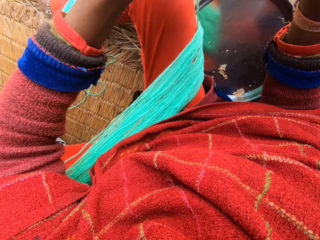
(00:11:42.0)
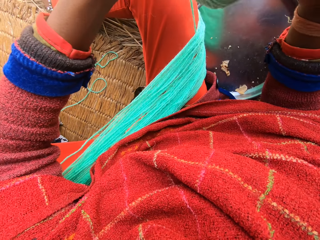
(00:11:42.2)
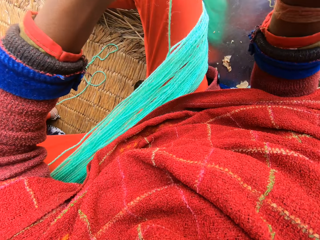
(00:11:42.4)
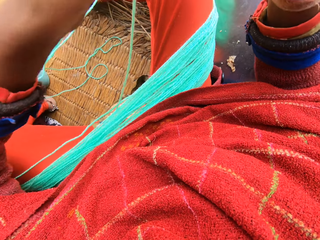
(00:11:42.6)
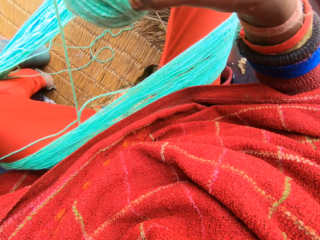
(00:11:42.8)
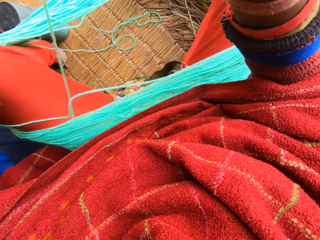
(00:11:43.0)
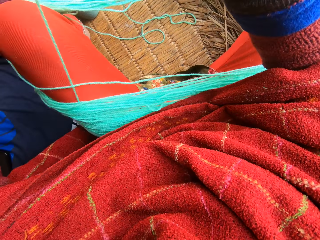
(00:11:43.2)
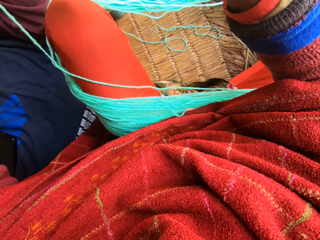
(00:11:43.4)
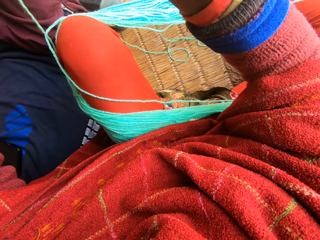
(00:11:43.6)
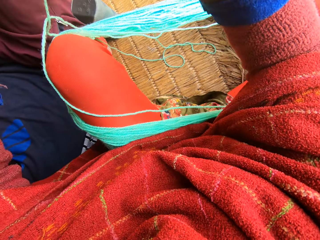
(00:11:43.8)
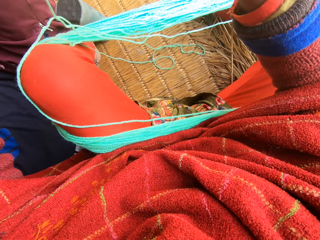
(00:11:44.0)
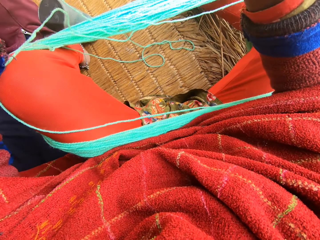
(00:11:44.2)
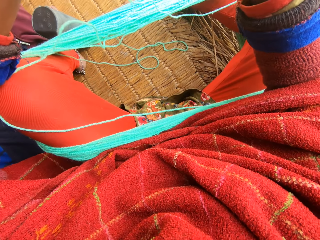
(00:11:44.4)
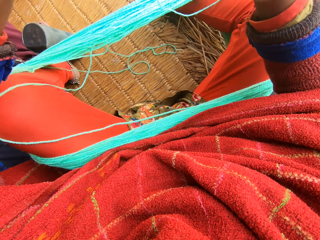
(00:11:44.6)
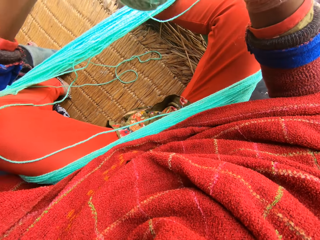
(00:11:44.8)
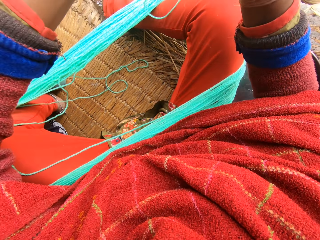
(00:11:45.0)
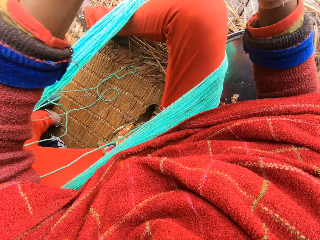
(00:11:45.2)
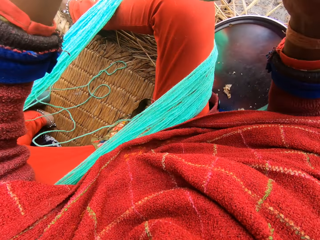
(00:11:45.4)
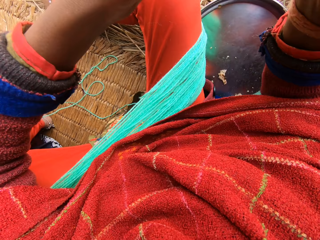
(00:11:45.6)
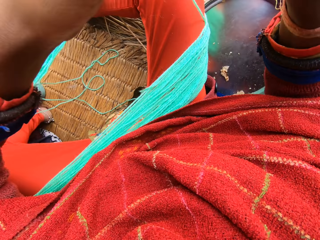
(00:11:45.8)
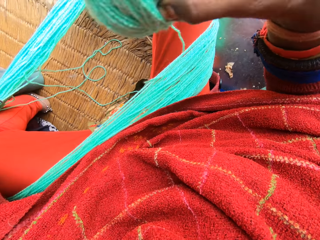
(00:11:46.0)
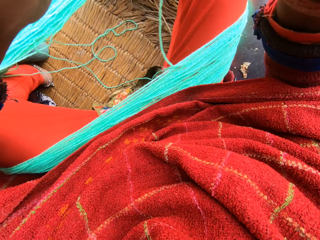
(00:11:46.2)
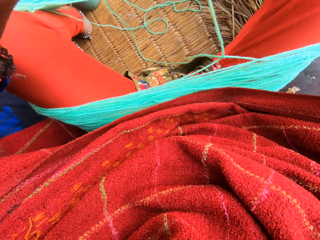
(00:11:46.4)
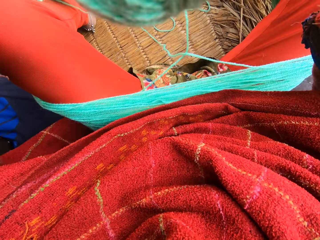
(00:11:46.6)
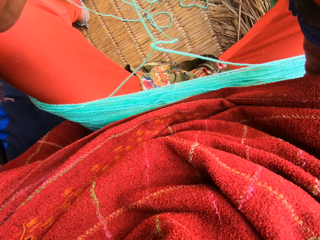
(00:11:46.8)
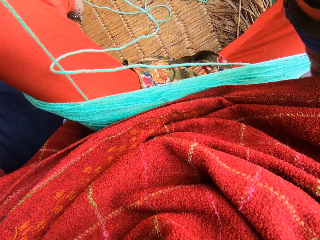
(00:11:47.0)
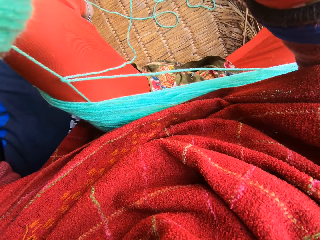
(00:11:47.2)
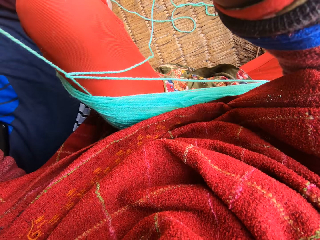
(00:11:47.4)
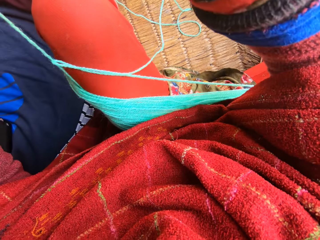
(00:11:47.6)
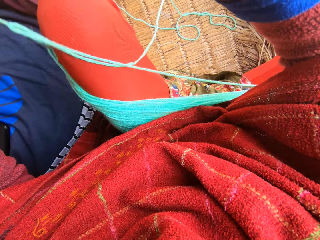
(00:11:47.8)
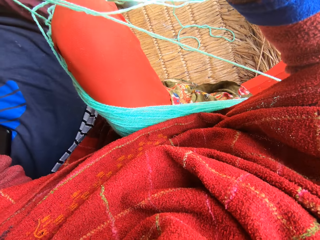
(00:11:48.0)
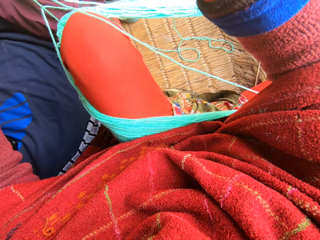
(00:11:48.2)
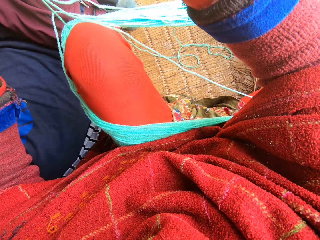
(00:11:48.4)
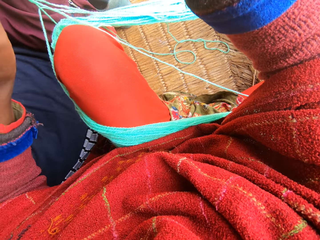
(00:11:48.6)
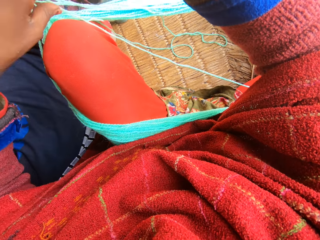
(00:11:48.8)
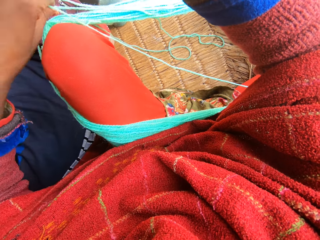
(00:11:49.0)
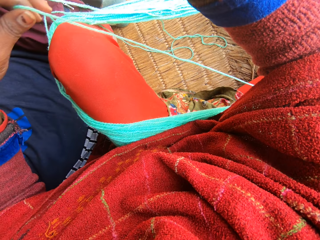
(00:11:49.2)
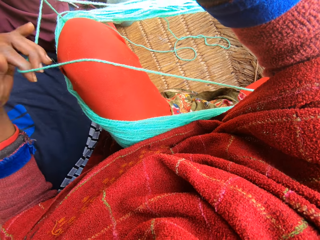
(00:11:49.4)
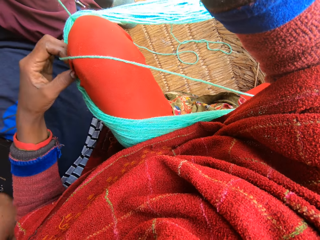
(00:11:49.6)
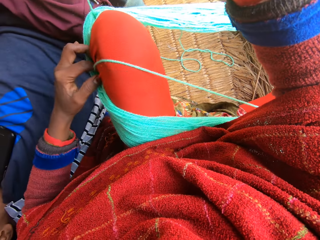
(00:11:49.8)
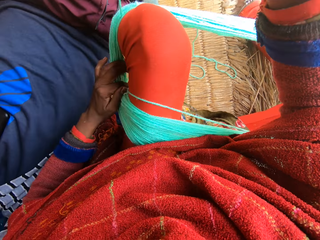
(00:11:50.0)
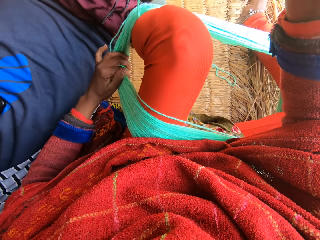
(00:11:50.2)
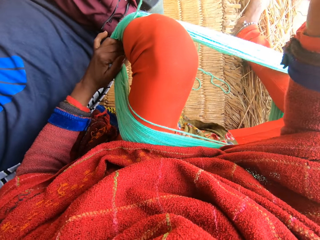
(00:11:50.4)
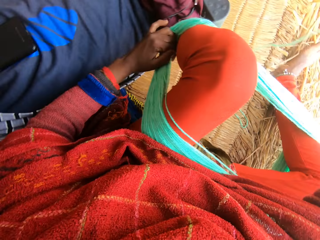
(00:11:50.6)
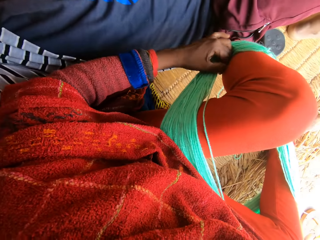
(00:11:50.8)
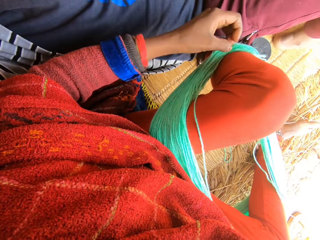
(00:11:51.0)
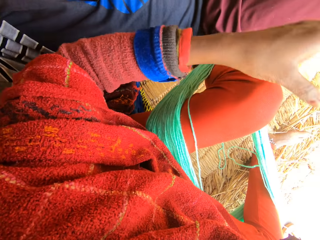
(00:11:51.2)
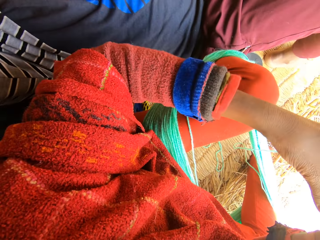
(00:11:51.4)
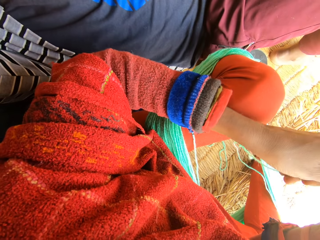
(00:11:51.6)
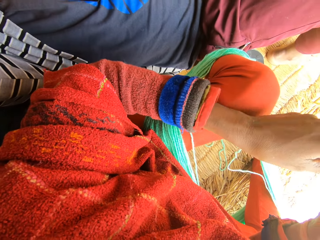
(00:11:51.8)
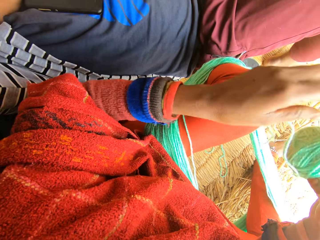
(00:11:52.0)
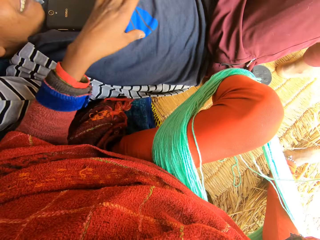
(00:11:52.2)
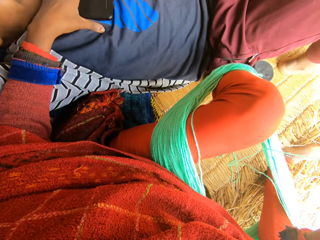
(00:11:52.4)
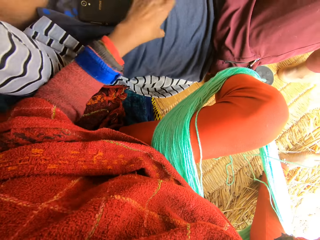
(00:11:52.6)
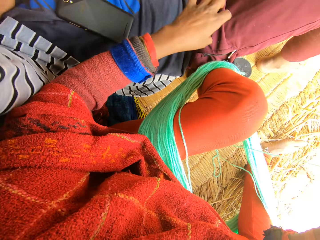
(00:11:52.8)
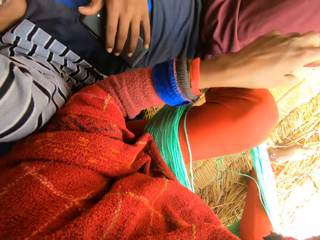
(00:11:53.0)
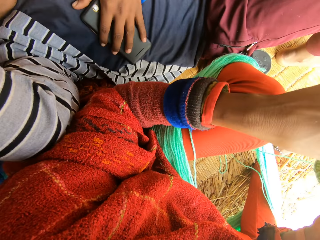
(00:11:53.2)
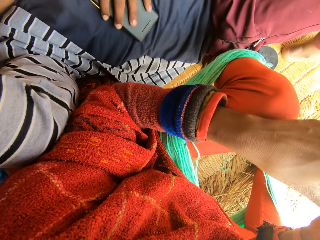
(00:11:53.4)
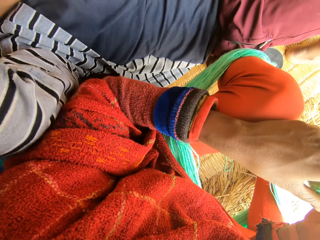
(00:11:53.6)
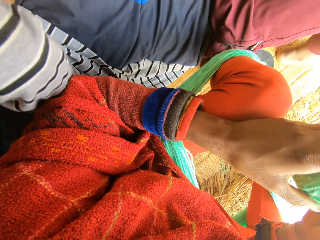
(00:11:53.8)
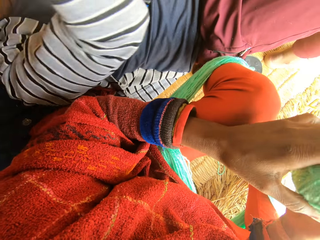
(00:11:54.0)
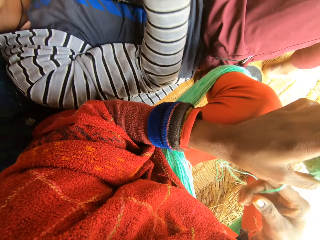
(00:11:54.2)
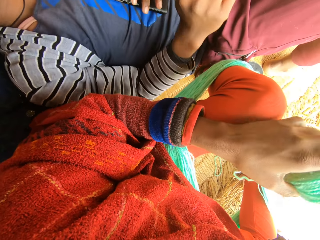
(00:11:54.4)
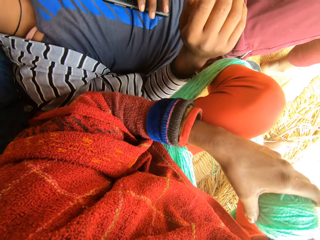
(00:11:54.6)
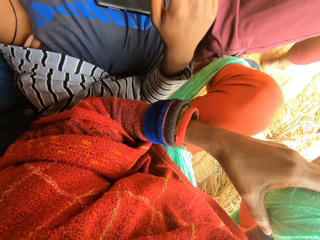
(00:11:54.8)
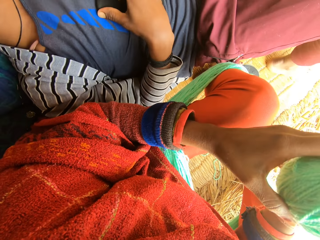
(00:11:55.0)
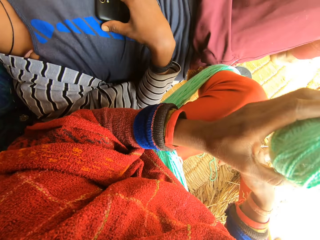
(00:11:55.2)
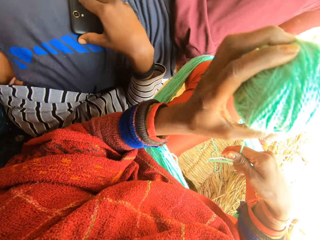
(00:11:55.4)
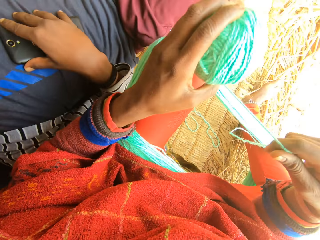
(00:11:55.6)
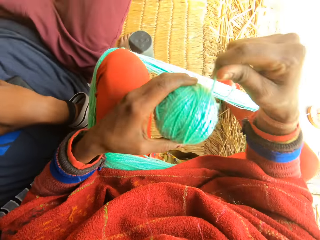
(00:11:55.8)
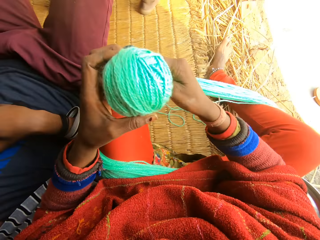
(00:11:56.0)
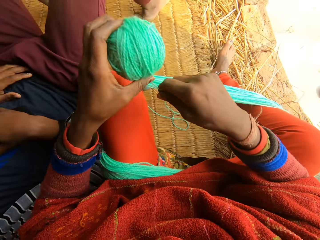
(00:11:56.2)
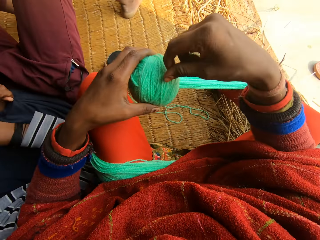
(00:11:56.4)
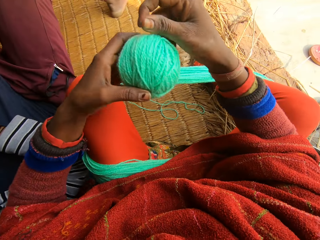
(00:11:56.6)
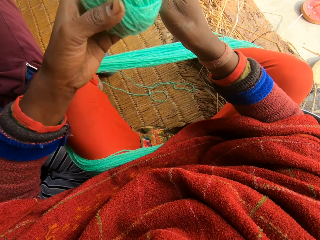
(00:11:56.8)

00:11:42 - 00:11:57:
The camera wearer adjusts the wool. They move the phone on the woman's body. They touch the woman. The woman catches her phone. The camera wearer reels the wool.

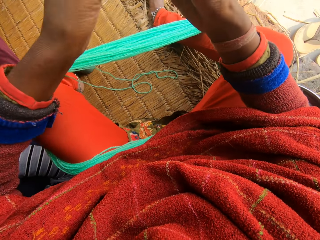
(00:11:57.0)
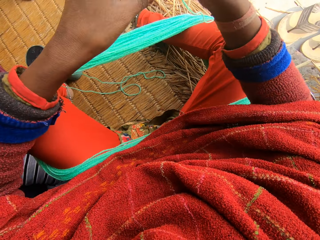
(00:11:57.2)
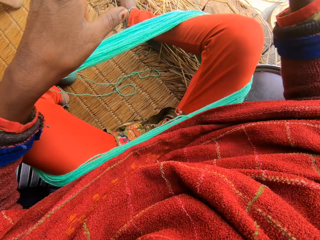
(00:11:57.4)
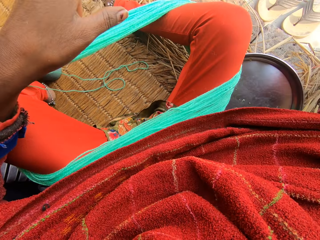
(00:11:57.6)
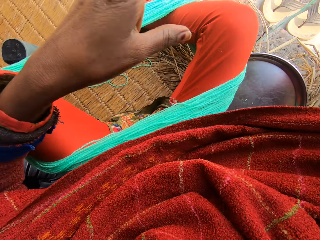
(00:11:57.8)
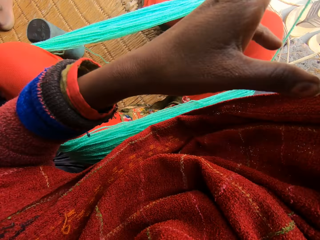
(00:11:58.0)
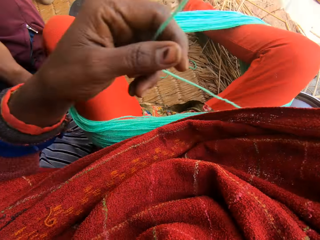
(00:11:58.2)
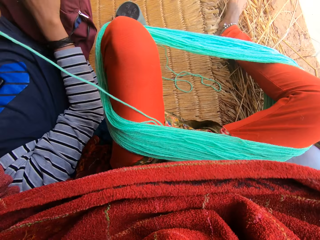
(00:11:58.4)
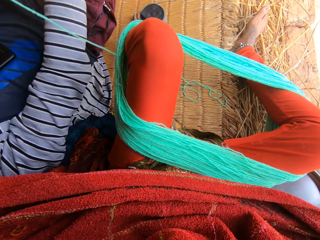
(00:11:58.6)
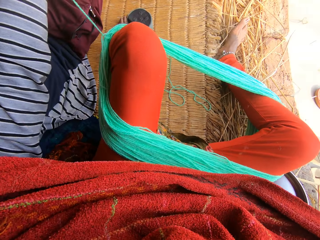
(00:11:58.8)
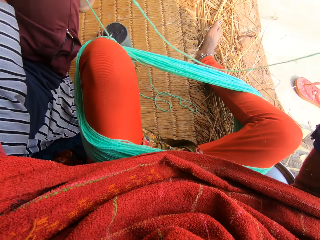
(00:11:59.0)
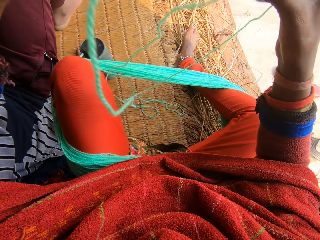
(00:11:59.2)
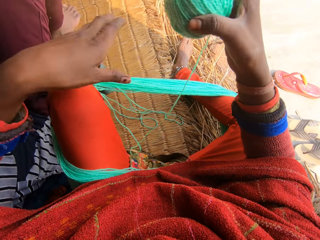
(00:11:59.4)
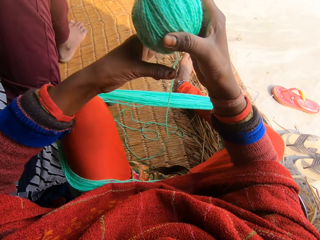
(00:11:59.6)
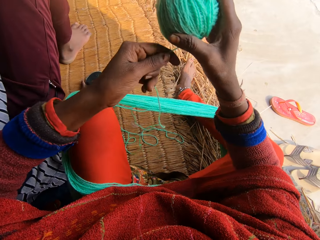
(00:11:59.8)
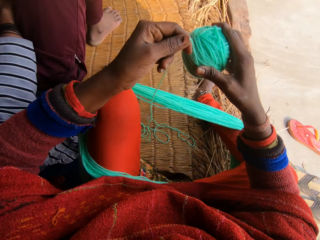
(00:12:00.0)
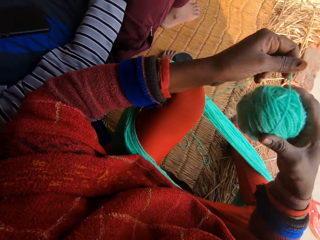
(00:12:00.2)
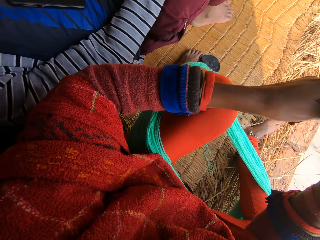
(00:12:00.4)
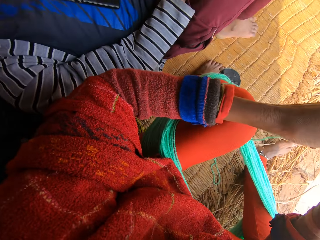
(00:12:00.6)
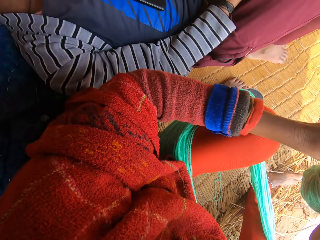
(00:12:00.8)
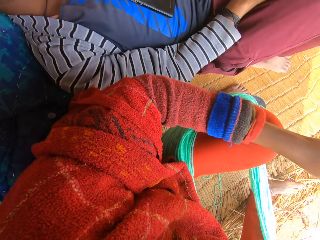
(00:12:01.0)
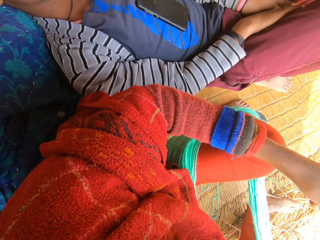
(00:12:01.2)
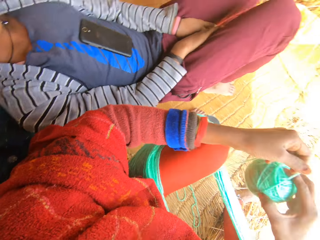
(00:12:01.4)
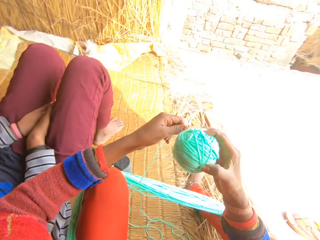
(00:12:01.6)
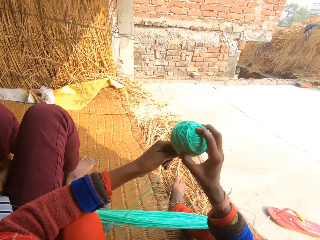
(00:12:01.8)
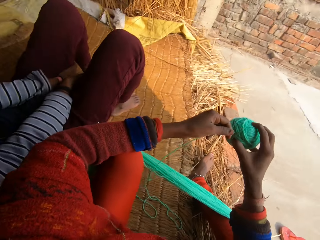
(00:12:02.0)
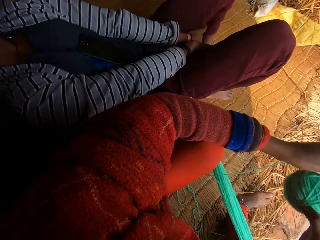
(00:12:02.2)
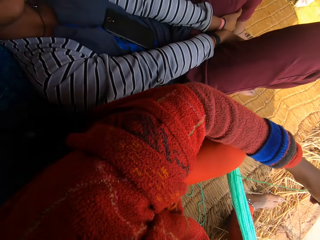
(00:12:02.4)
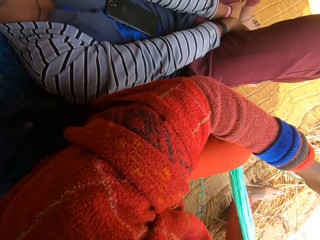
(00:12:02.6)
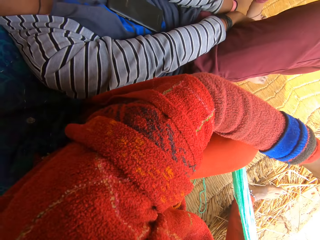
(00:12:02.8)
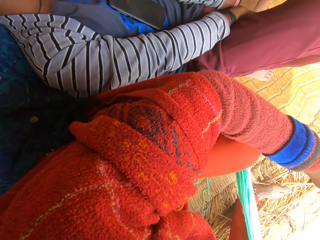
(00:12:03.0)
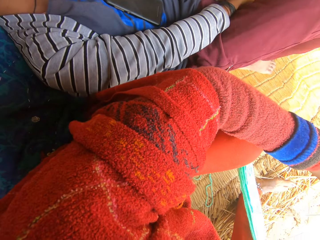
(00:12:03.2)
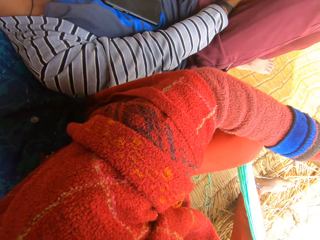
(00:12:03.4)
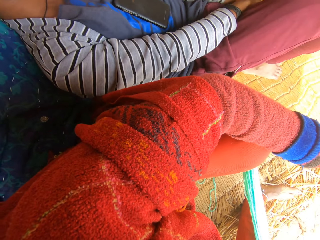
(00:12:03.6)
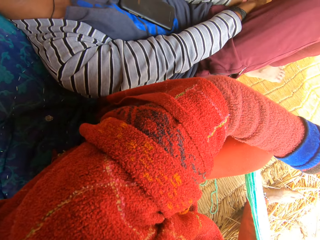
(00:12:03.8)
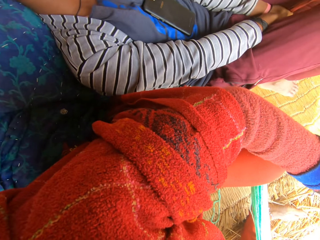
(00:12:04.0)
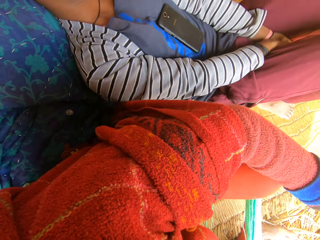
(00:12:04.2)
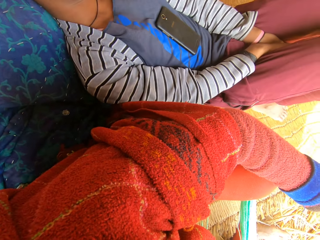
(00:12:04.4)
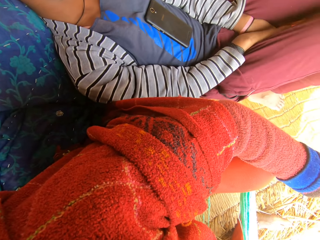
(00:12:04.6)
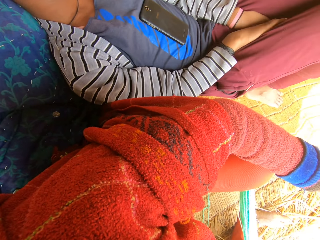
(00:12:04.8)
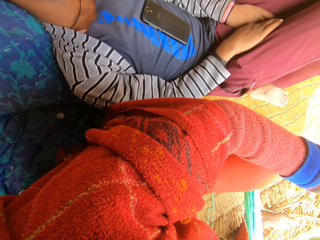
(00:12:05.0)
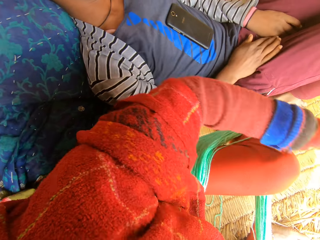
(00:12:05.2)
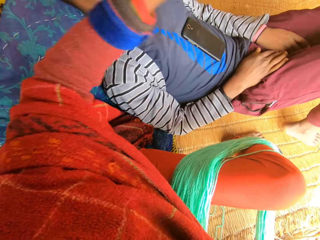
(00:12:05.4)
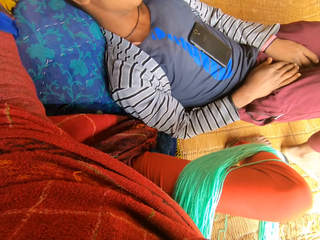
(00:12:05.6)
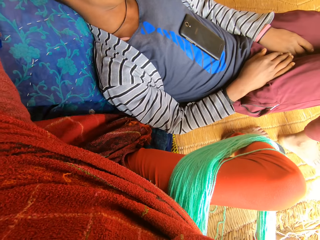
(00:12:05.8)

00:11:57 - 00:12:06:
The camera wearer wraps the yarn around his knees.
